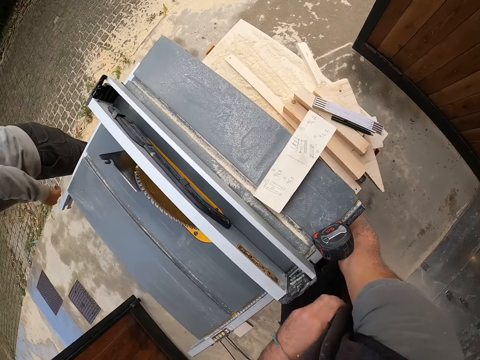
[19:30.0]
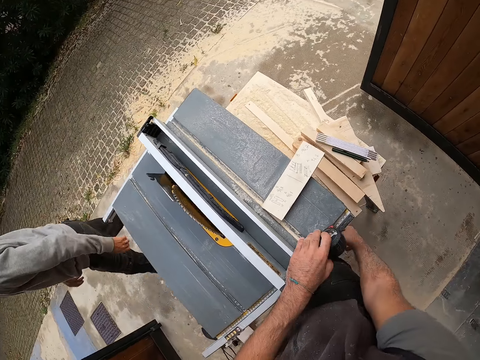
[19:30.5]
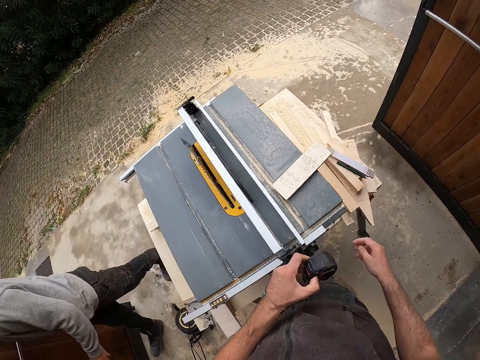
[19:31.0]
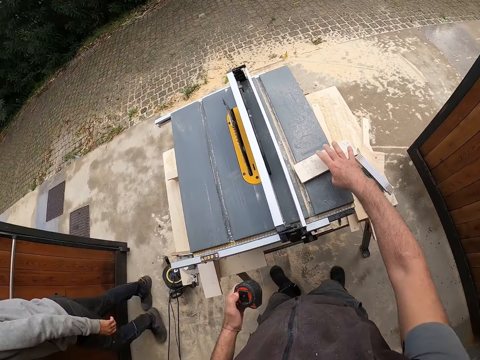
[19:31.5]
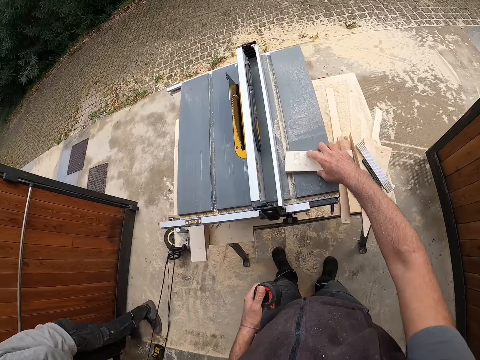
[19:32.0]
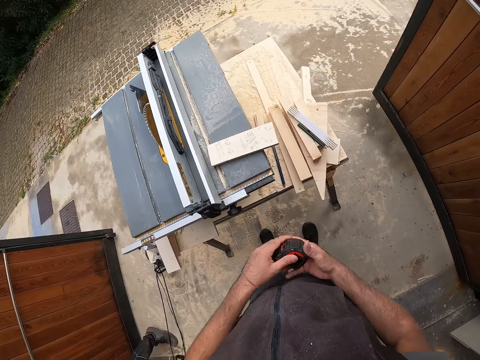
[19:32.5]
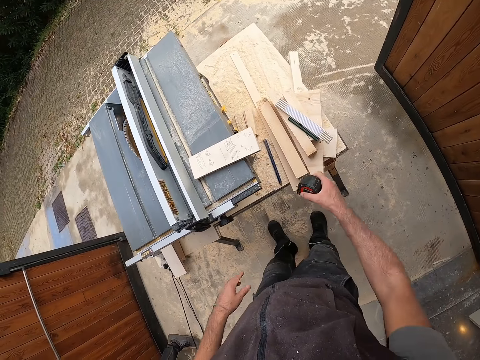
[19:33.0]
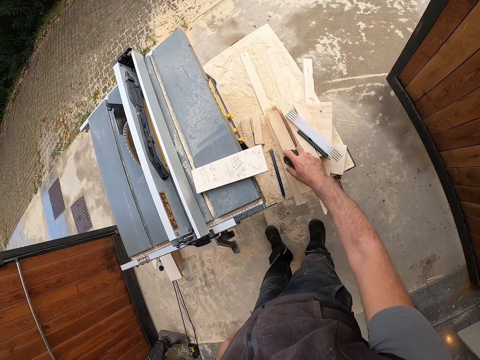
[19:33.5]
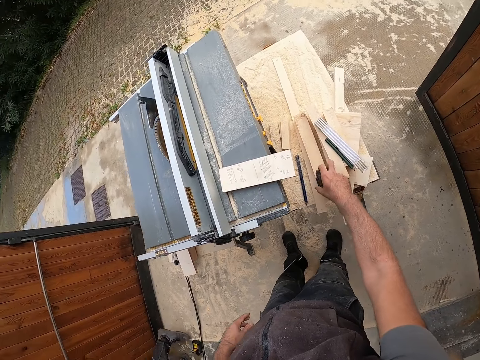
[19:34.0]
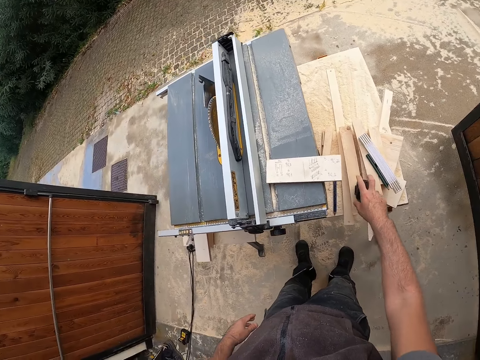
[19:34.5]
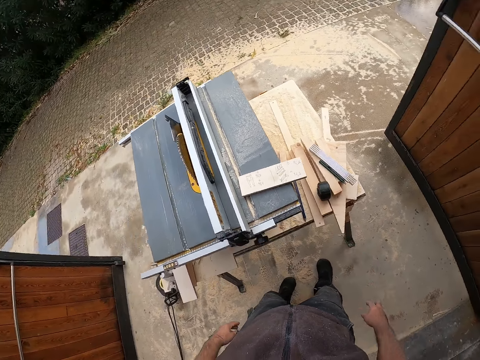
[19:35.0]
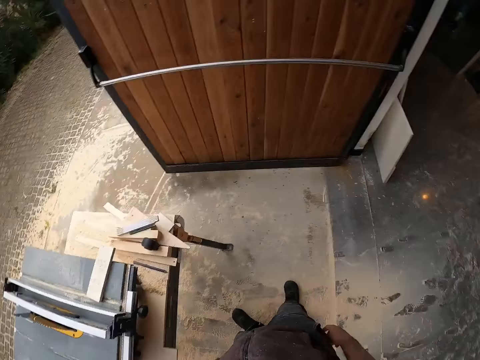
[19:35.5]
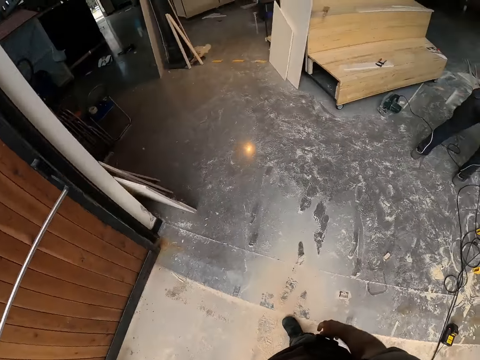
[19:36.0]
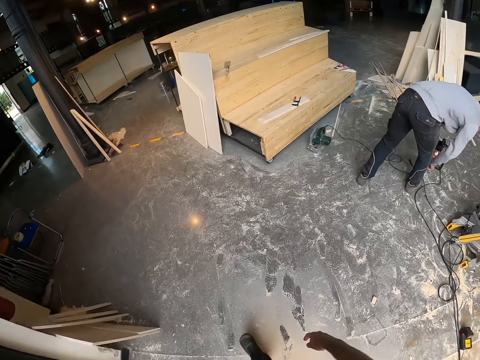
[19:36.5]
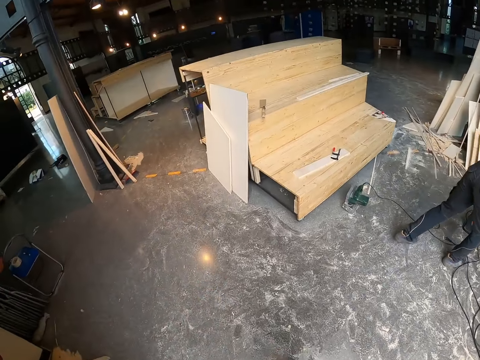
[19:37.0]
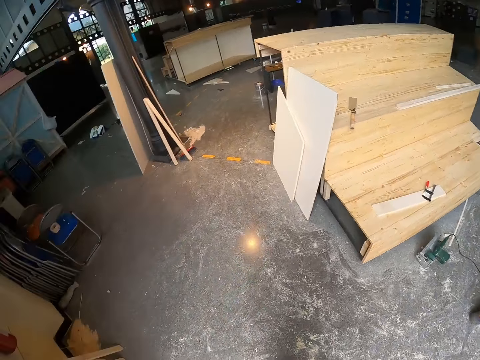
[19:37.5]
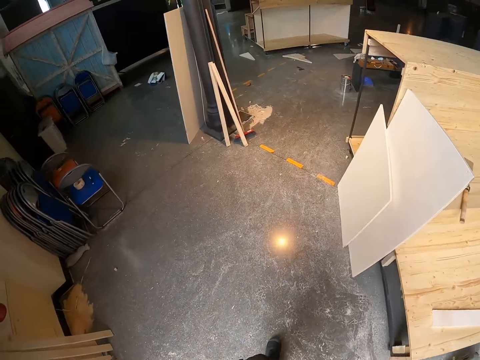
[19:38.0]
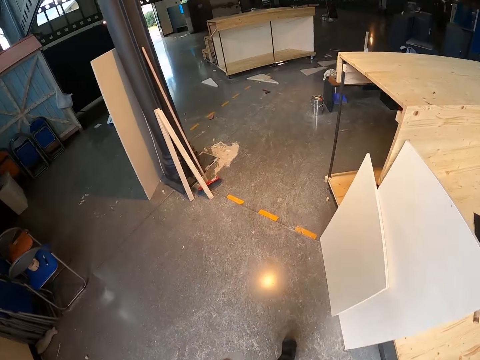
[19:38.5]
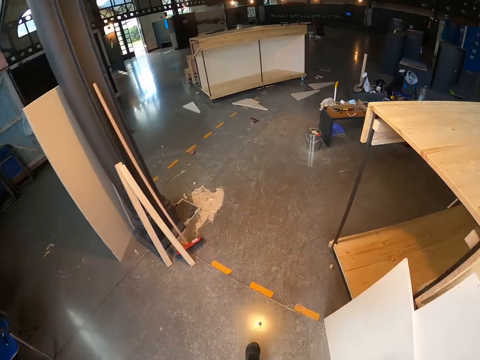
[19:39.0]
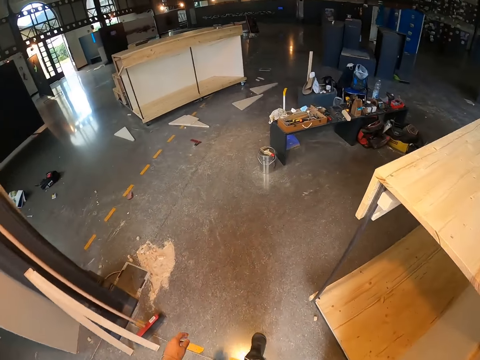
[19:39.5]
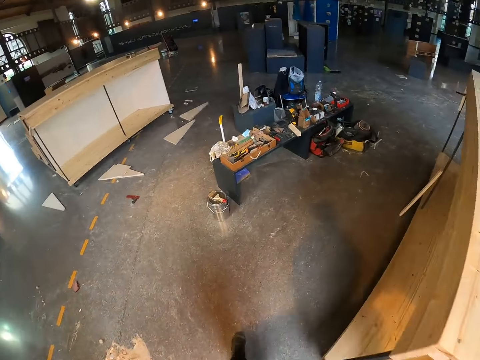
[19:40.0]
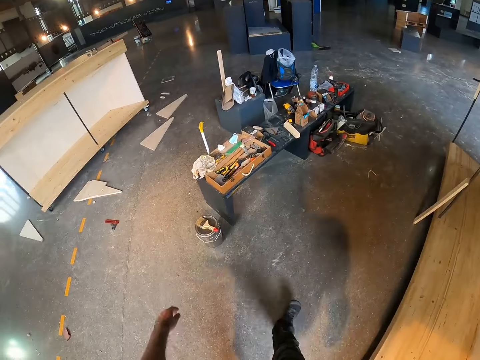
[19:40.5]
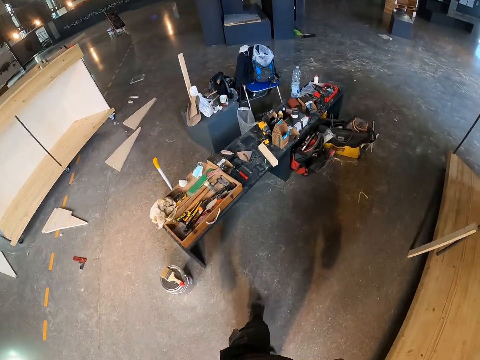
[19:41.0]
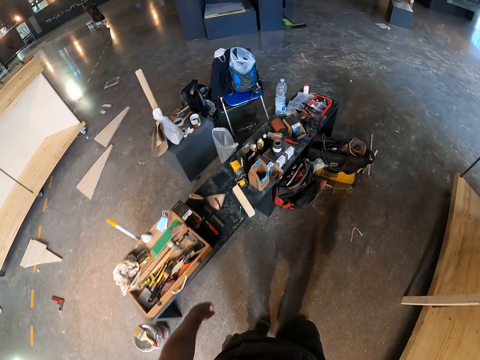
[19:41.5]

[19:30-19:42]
A man walks around the room. The camera wearer picks up the measuring tape with his left hand. He moves a wood on the table saw with his right hand. He holds the piece of wood. He passes the measuring tape to his right hand. He drops the measuring tape on the workbench with his right hand. He walks away from the table saw to a bench. The man pulls the cable.

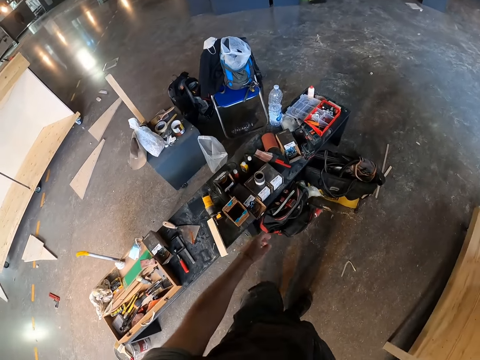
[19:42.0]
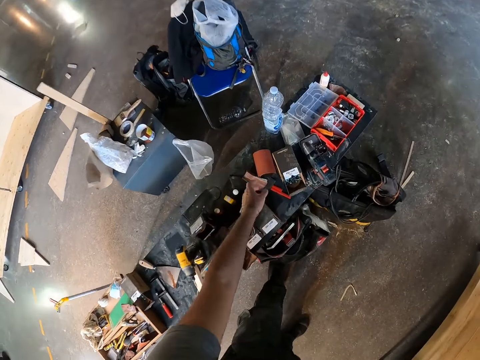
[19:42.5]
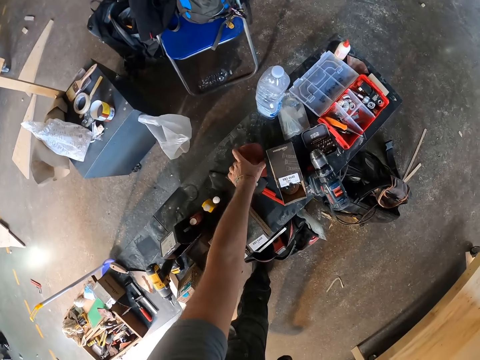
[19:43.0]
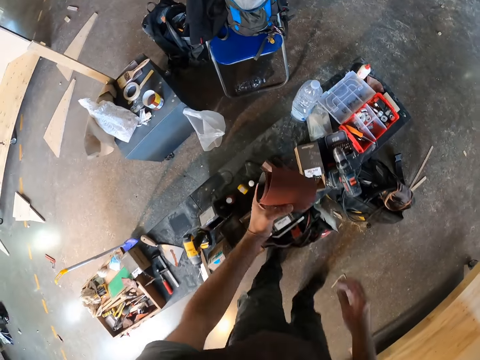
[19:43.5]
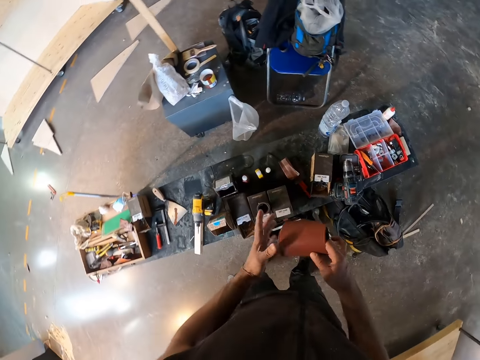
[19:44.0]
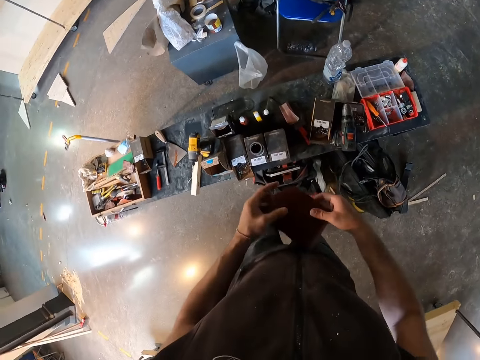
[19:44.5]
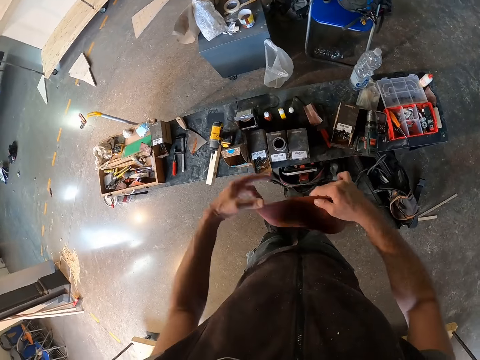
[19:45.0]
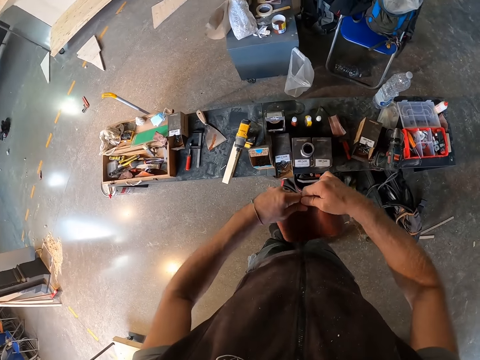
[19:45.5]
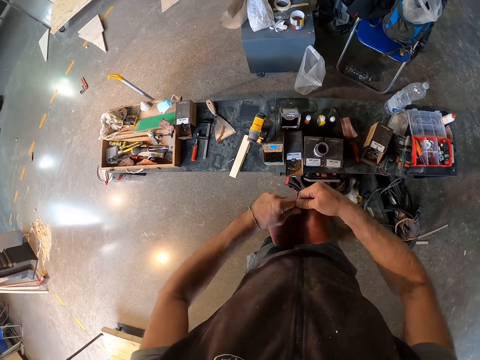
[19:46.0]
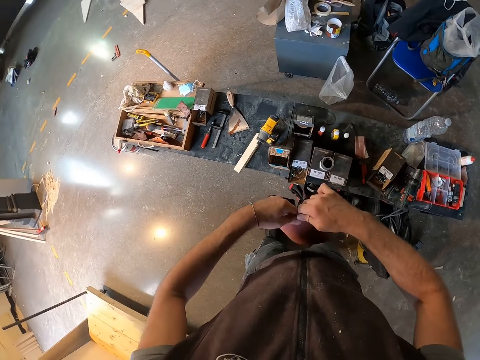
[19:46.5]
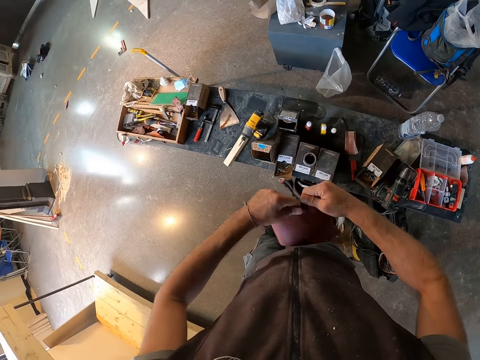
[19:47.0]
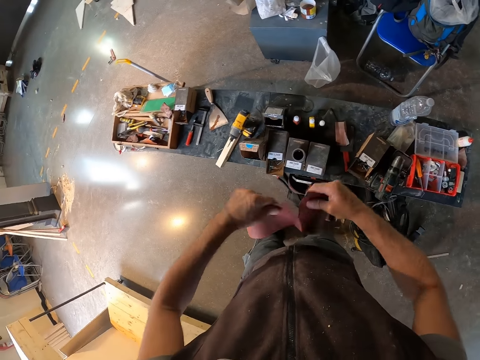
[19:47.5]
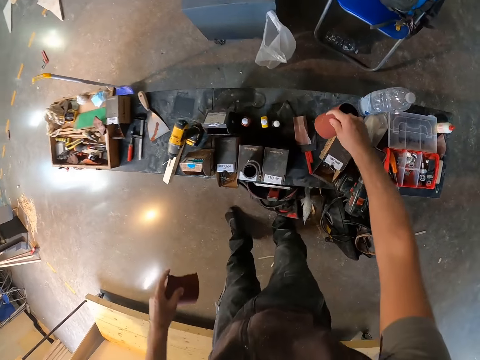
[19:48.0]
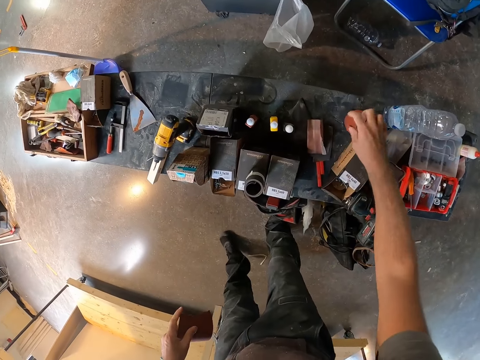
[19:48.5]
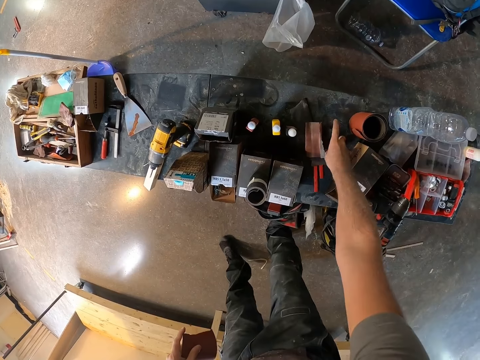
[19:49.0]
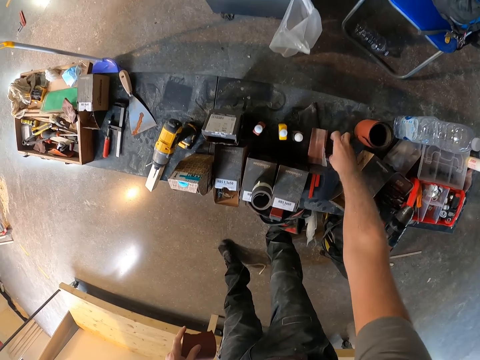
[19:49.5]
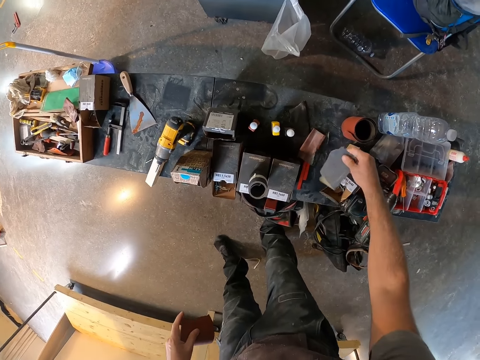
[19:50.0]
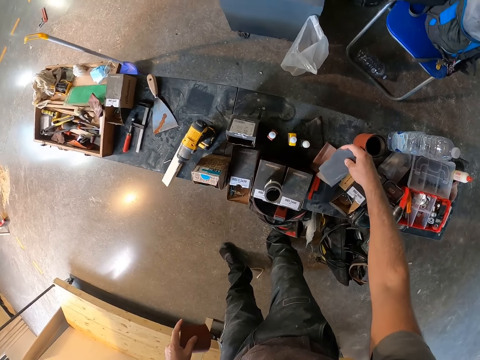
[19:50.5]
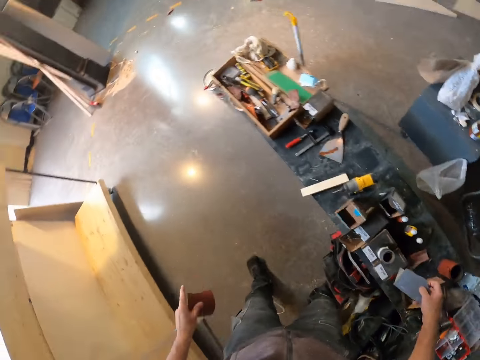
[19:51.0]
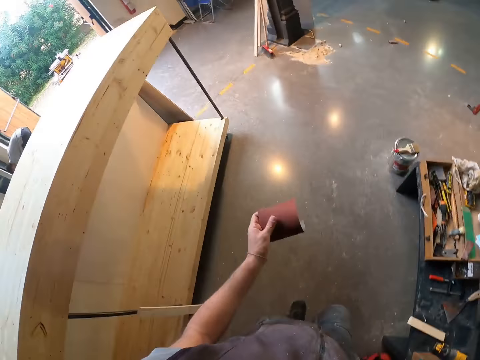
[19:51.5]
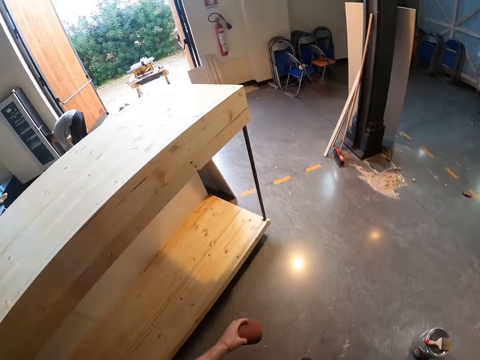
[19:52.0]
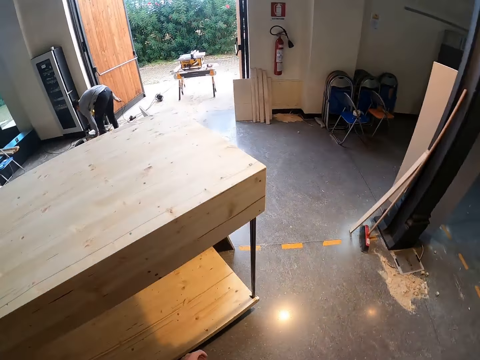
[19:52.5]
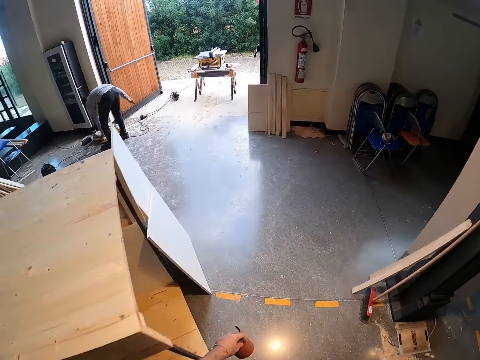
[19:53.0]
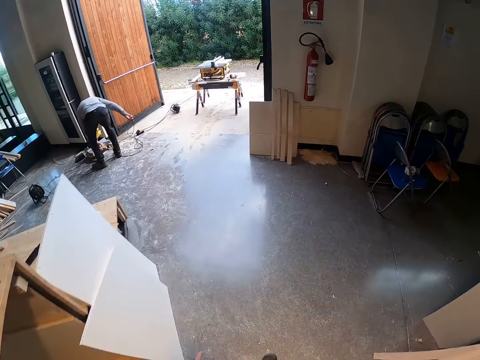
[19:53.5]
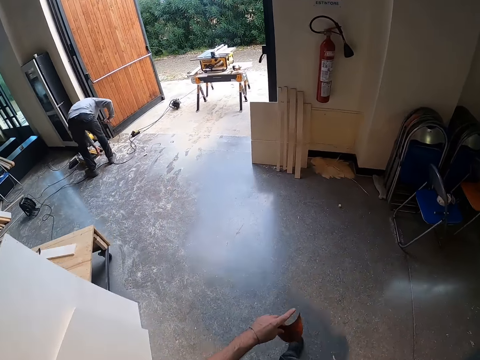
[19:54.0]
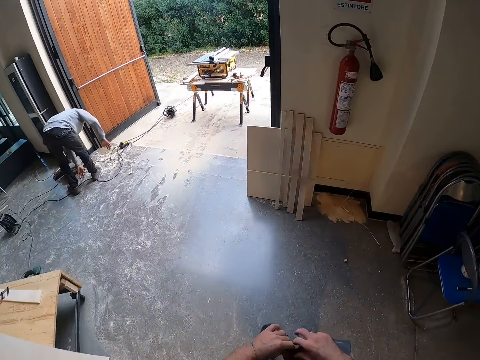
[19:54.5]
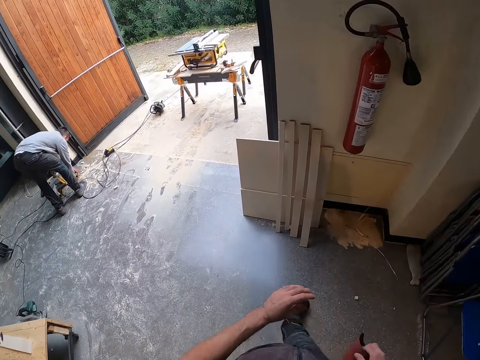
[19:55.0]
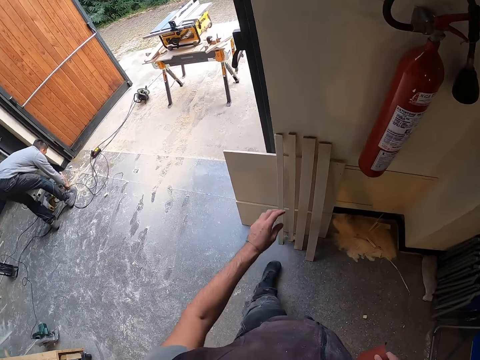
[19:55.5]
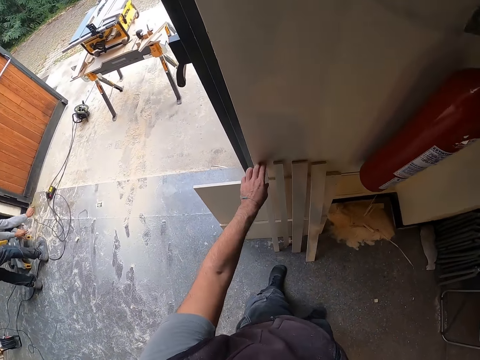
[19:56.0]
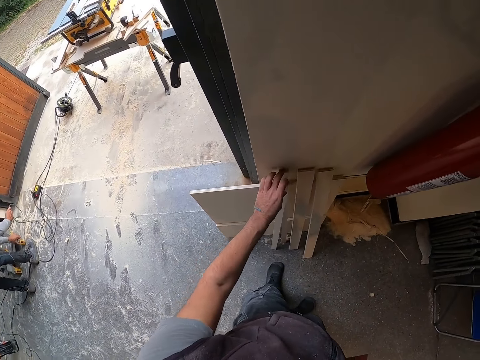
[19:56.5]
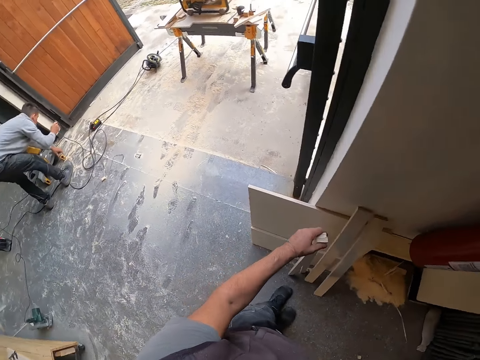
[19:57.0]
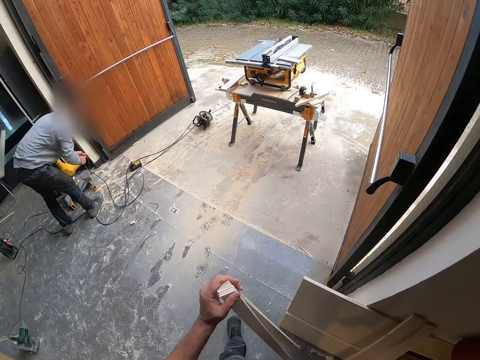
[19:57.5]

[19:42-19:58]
The camera wearer picks up a sandpaper roll with his left hand. He passes the sandpaper roll to his right hand. He unrolls the sandpaper roll with his left hand. He cuts the sandpaper roll with both hands. He drops the sandpaper roll with his right hand on the bench. He picks up a sandpaper with his right hand. He walks around the room. A man untangles the wires with both hands. The man pulls the cables. The camera wearer picks up the woods on the floor with his left hand.
